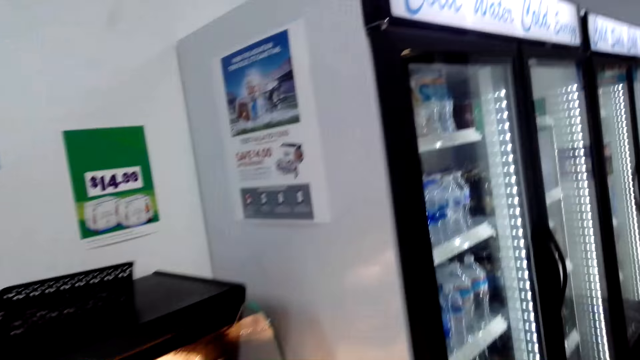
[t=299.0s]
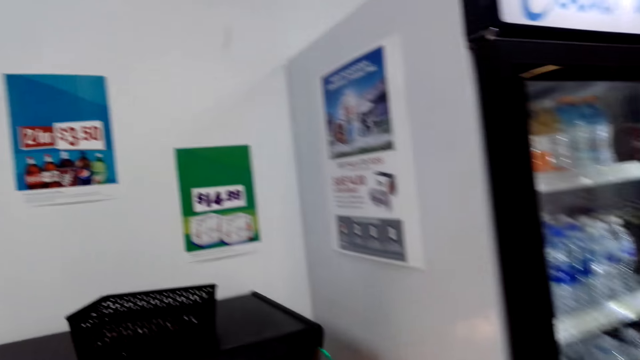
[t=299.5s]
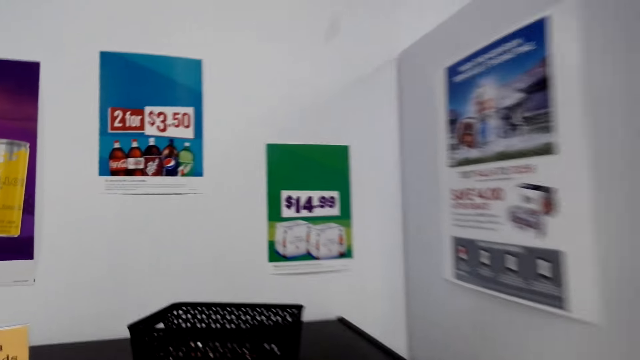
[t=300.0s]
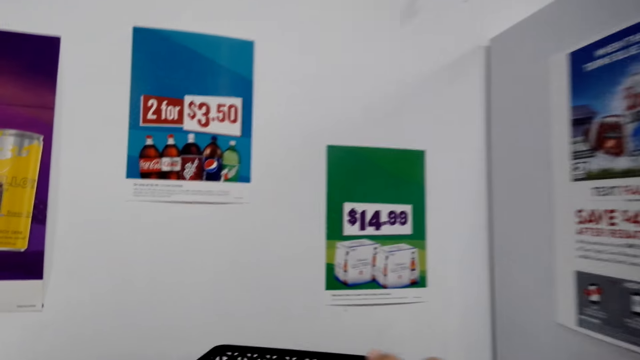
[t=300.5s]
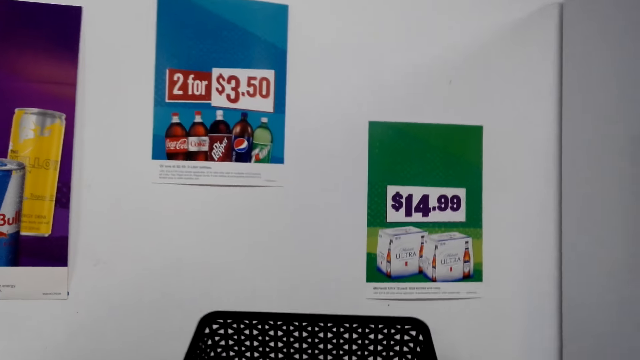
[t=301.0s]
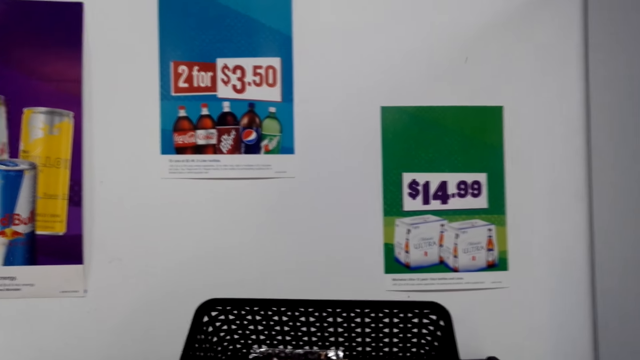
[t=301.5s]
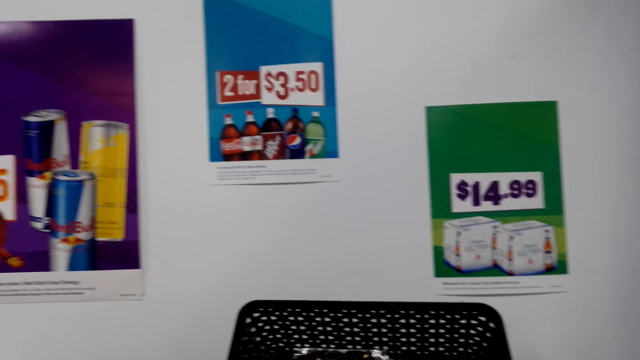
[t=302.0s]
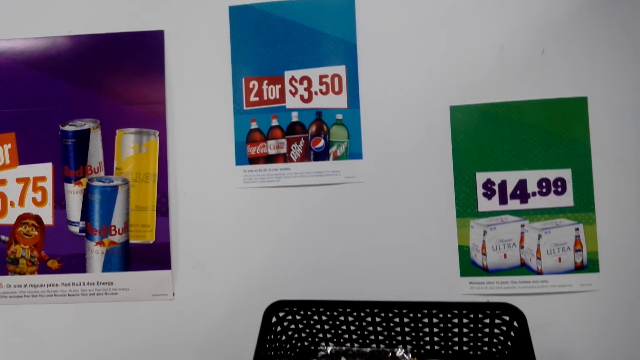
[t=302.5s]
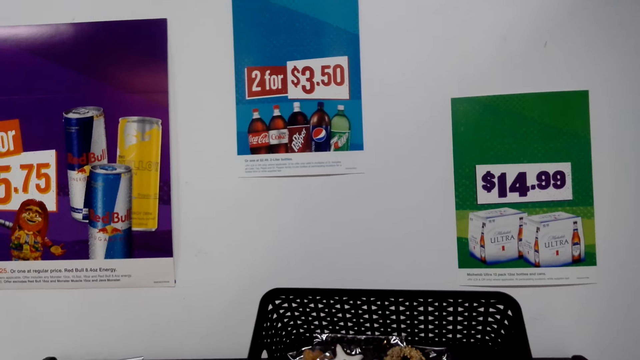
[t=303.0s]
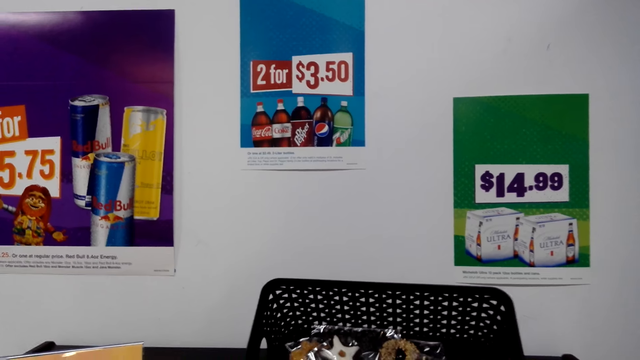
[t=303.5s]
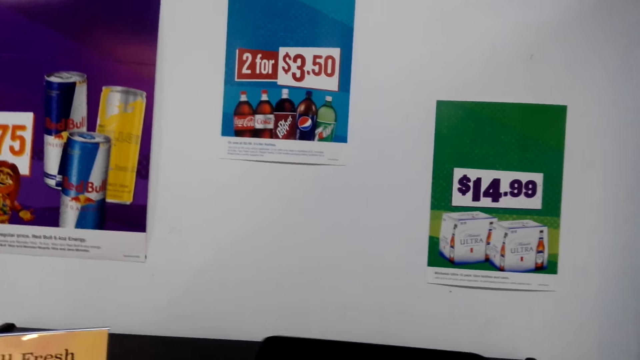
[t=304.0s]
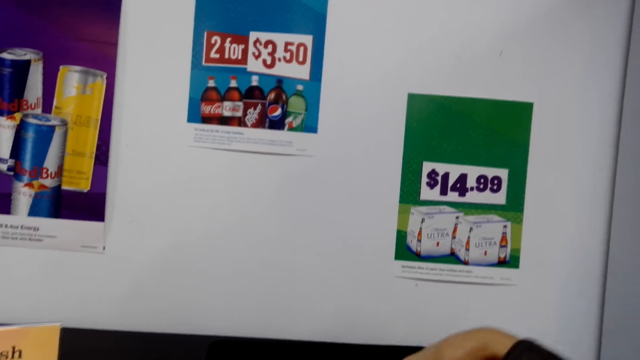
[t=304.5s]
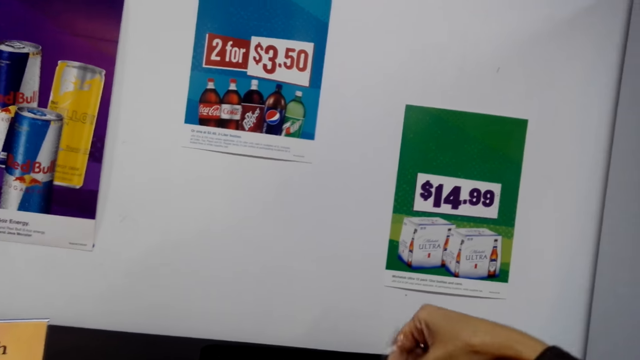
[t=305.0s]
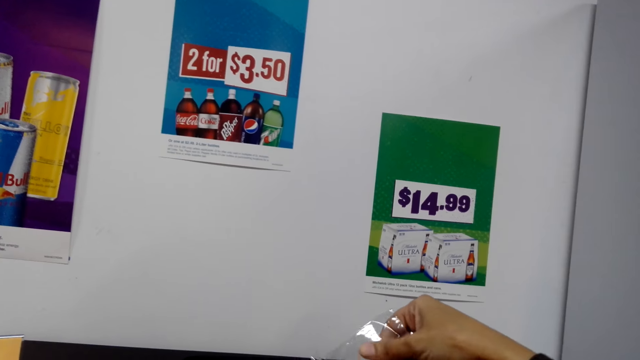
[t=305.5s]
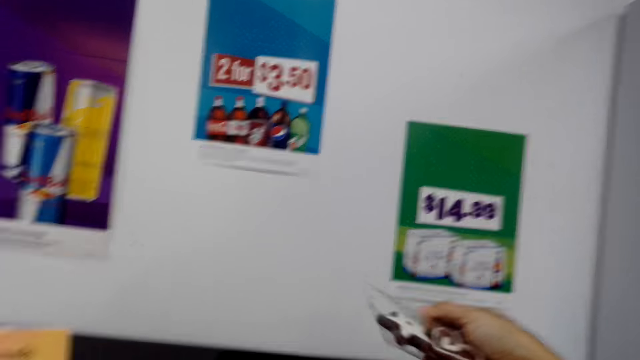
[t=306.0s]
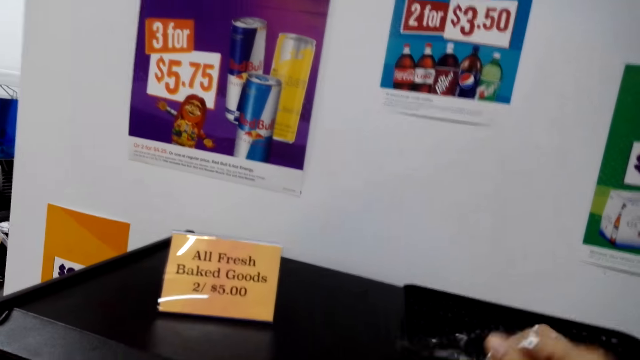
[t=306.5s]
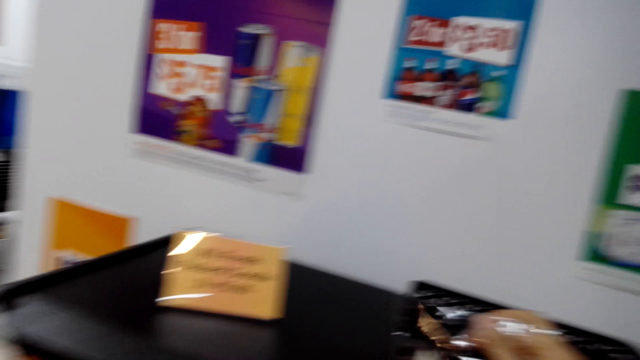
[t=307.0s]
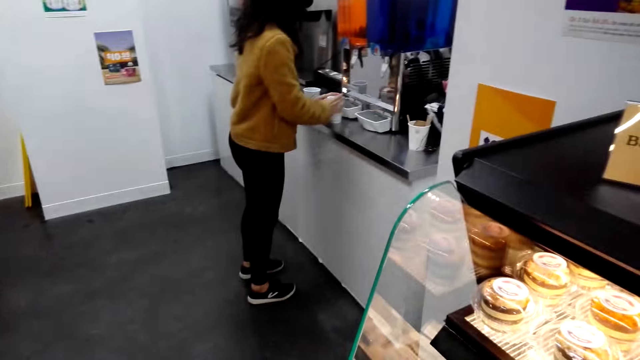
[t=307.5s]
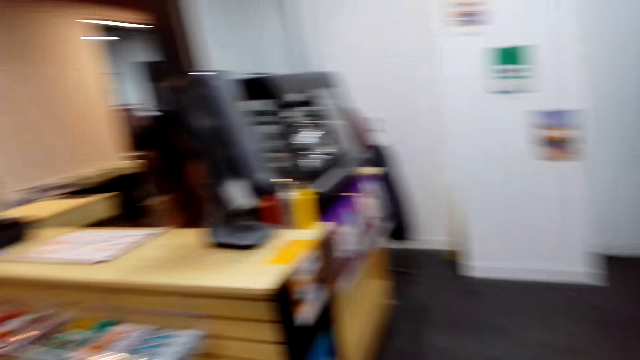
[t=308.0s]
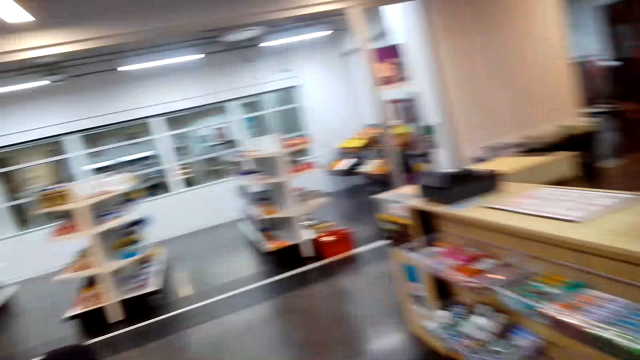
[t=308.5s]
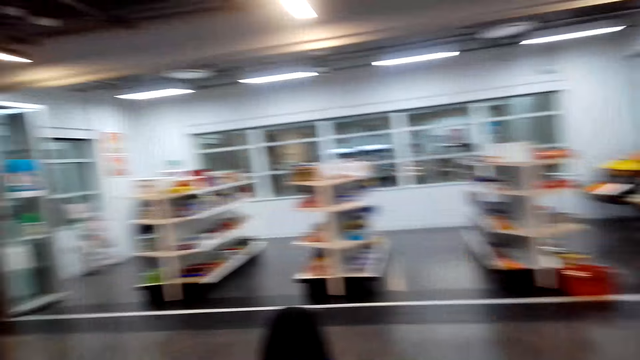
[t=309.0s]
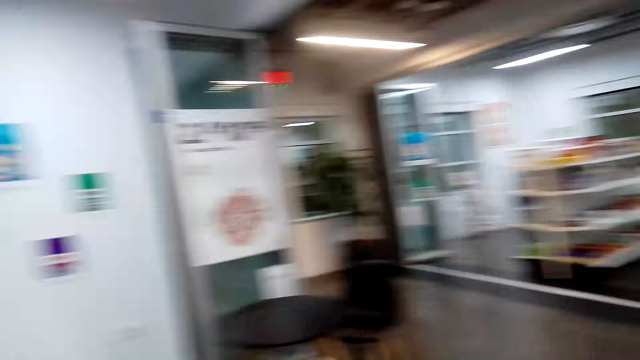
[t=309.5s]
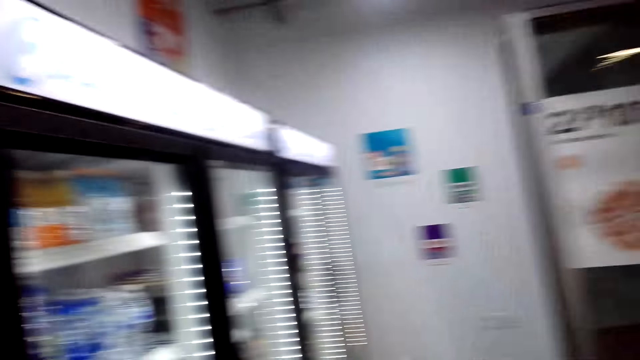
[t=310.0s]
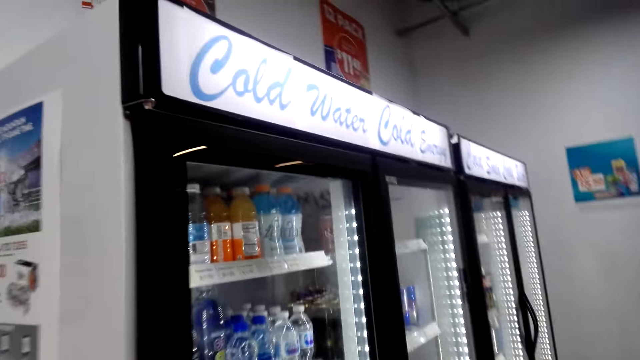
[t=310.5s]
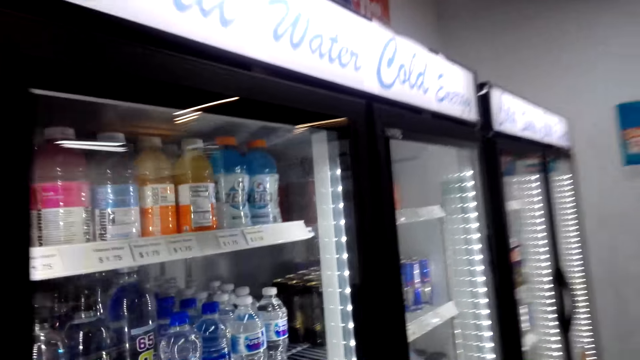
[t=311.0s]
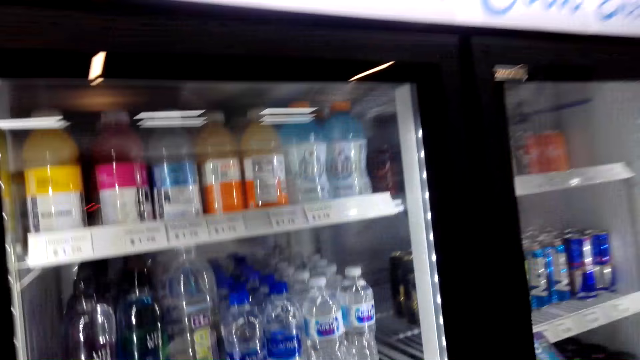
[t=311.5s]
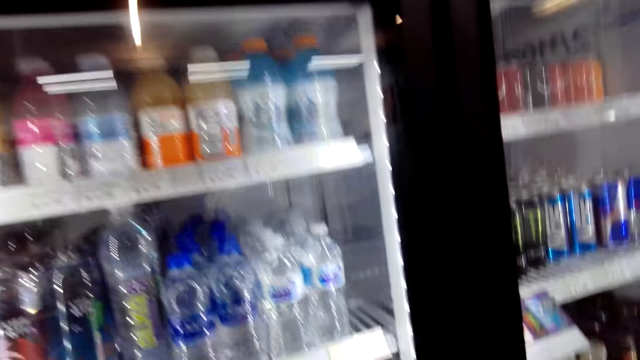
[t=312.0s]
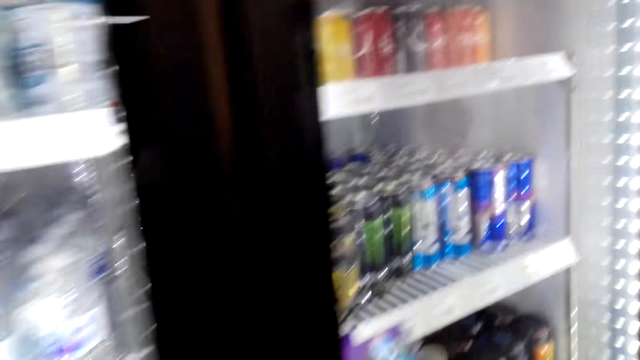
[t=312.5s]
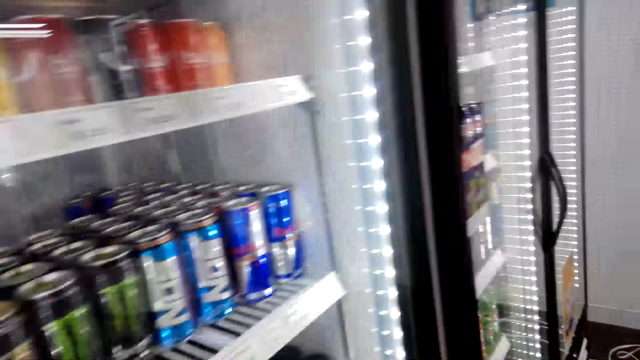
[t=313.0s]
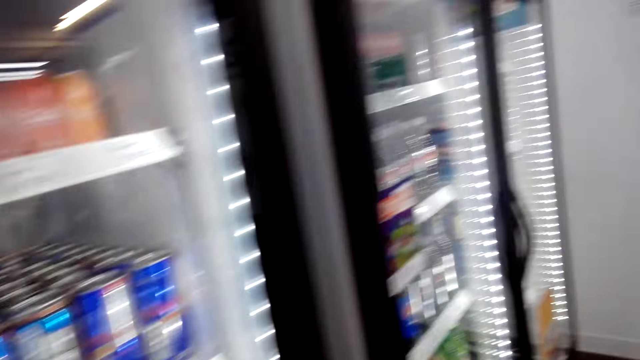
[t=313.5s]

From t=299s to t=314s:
The camera wearer checks the basket. They hold a crate. They talk to a lady. They pick the candy from the basket. They look around. They walk around the store.

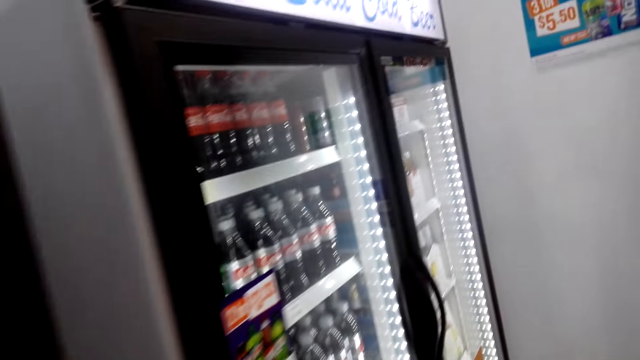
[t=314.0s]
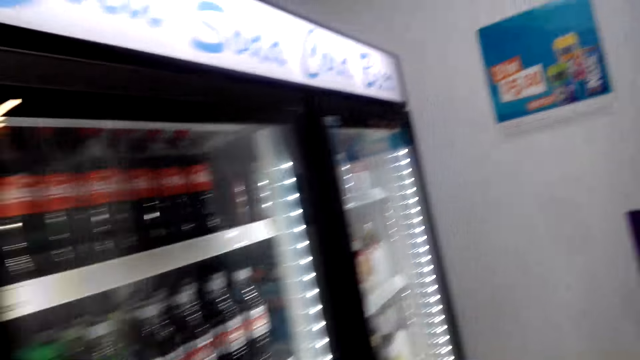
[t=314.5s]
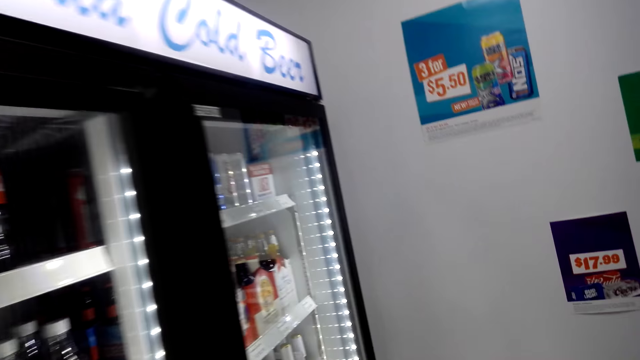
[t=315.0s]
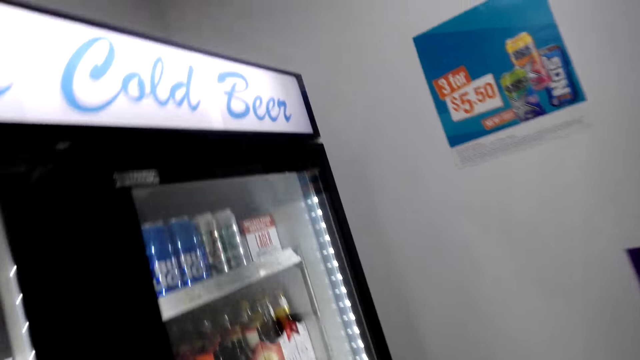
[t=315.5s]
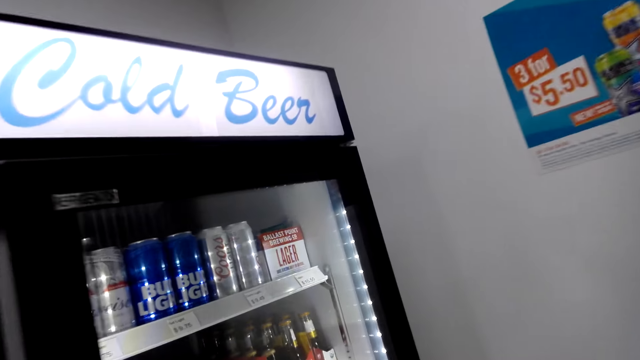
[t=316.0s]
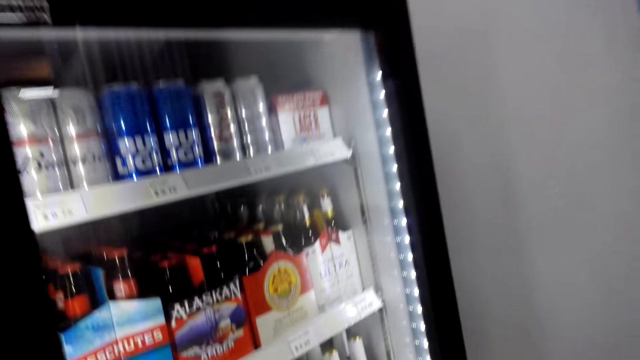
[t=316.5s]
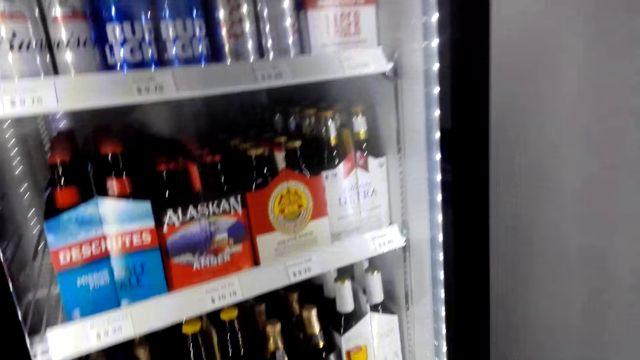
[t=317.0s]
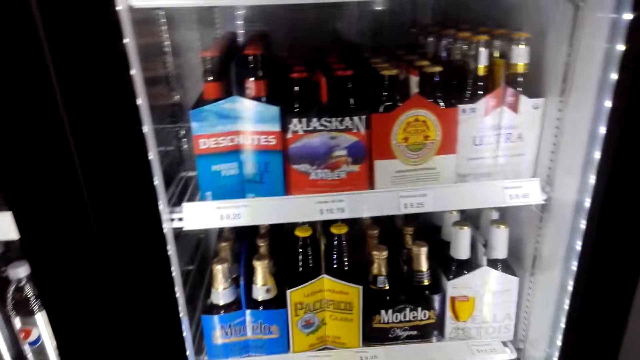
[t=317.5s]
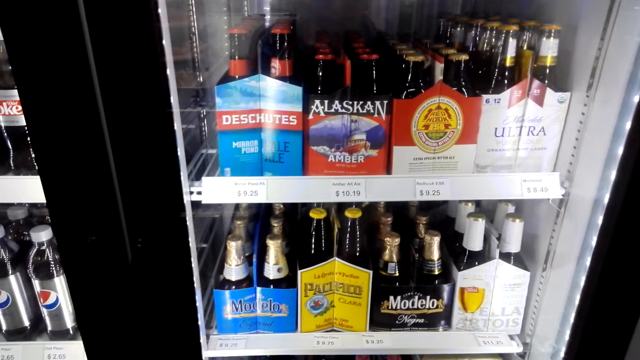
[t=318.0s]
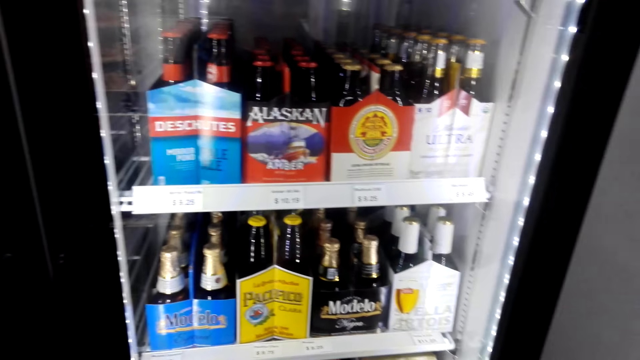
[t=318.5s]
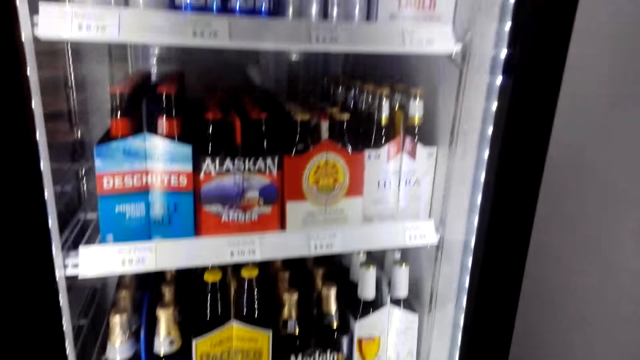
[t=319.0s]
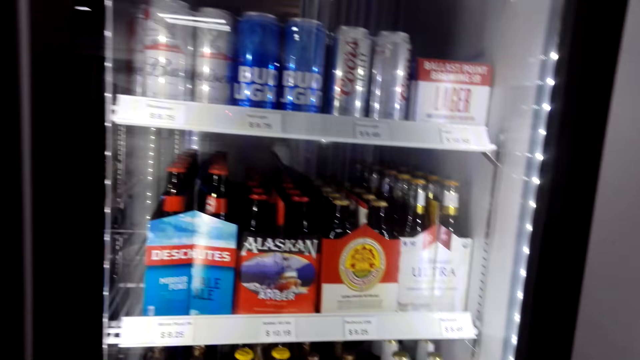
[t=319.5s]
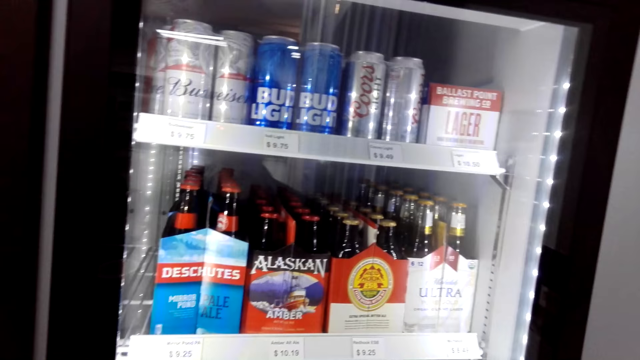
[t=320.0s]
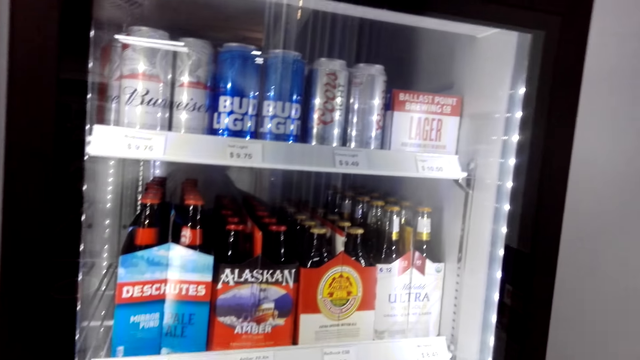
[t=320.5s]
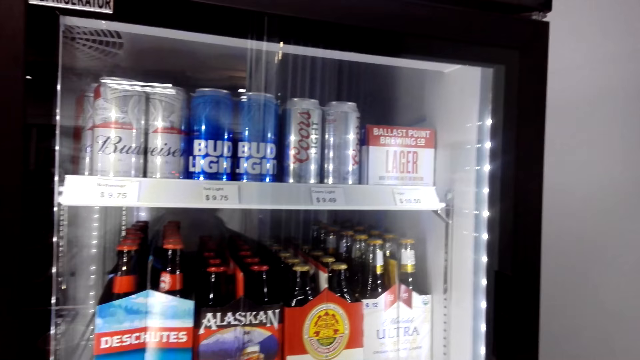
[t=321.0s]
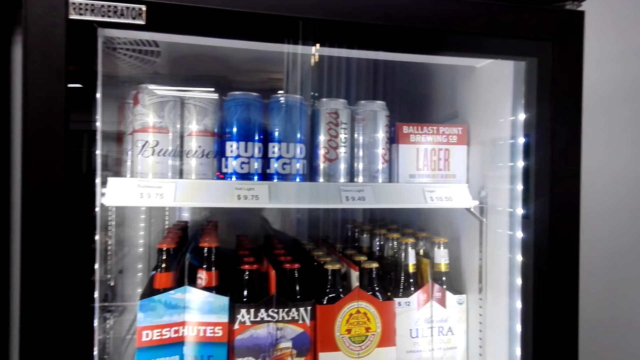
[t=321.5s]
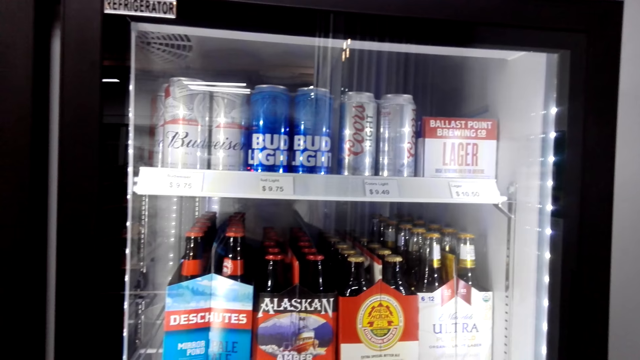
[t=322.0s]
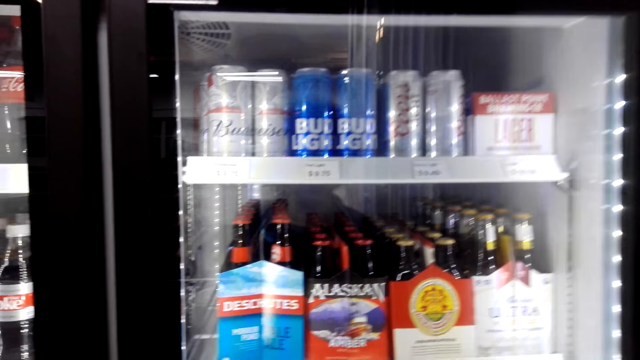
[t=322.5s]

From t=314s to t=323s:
The camera wearer checks the drinks. They stand near the refrigerator.
